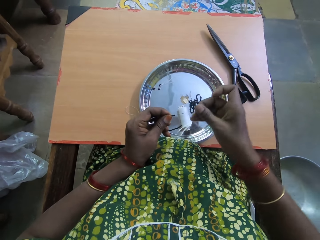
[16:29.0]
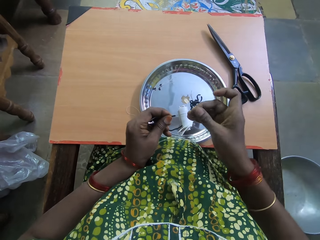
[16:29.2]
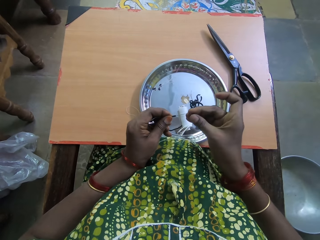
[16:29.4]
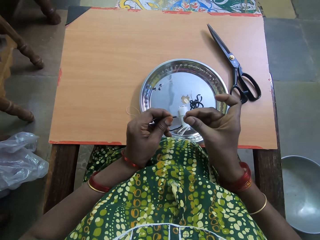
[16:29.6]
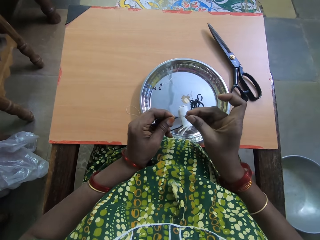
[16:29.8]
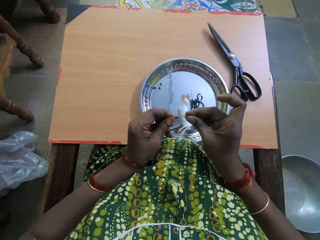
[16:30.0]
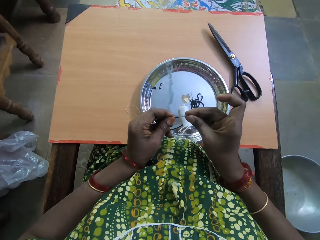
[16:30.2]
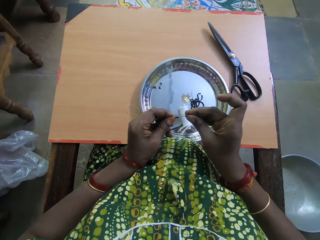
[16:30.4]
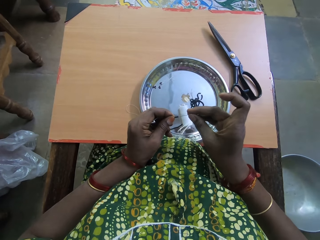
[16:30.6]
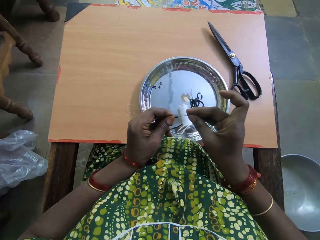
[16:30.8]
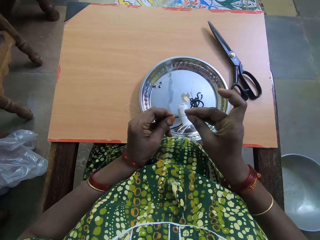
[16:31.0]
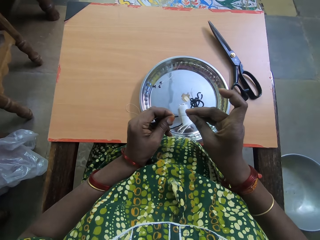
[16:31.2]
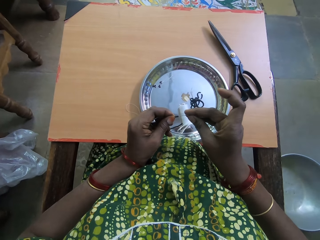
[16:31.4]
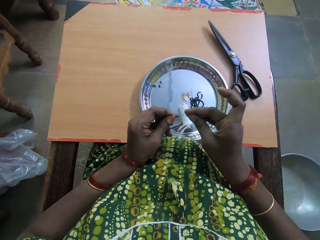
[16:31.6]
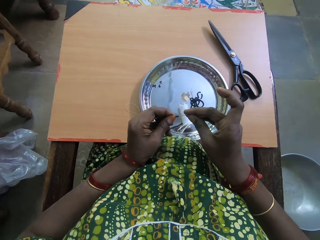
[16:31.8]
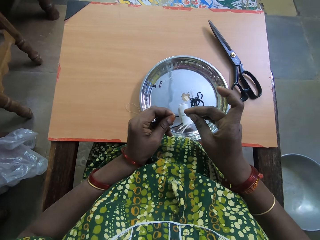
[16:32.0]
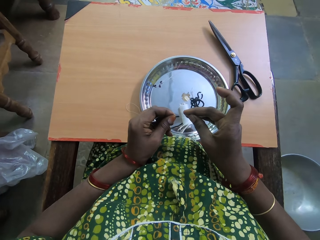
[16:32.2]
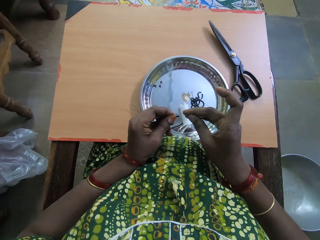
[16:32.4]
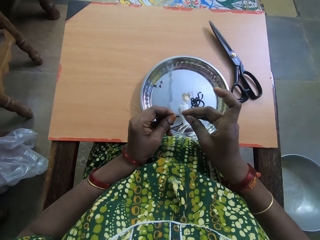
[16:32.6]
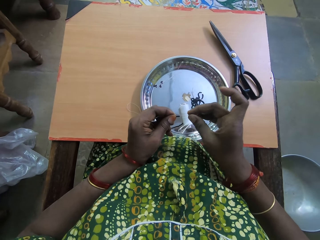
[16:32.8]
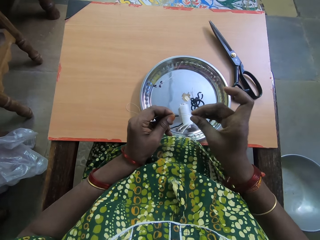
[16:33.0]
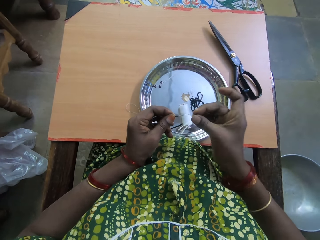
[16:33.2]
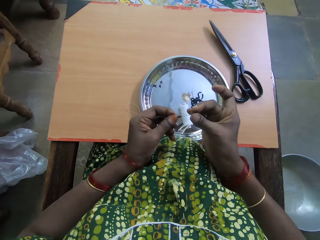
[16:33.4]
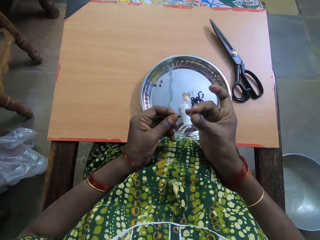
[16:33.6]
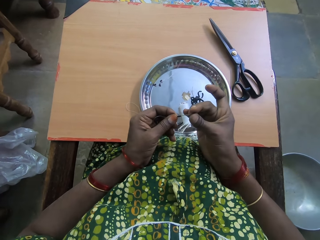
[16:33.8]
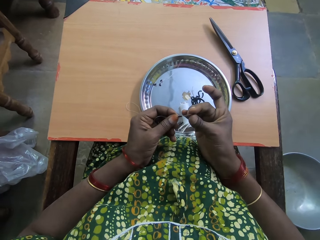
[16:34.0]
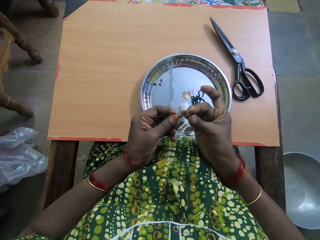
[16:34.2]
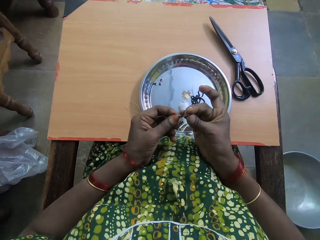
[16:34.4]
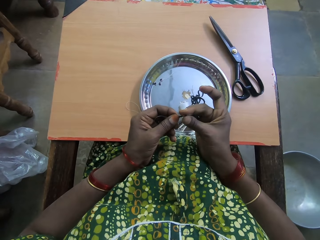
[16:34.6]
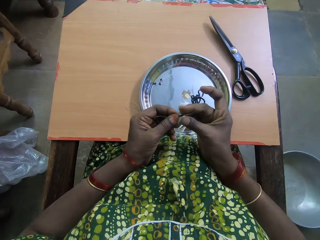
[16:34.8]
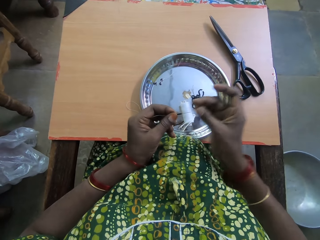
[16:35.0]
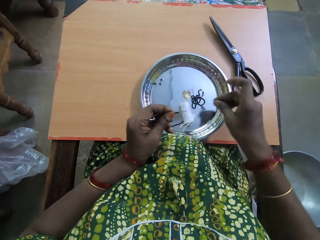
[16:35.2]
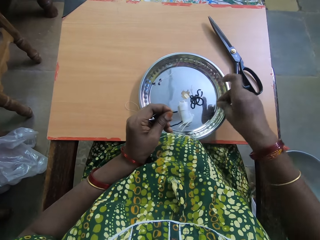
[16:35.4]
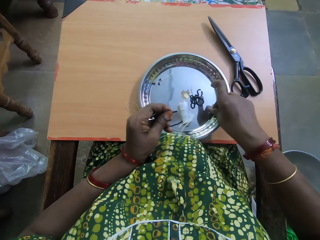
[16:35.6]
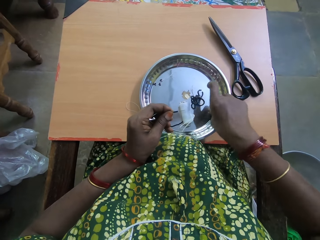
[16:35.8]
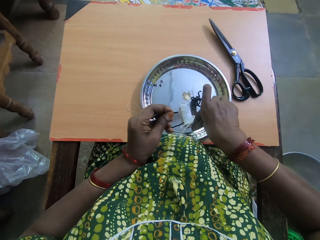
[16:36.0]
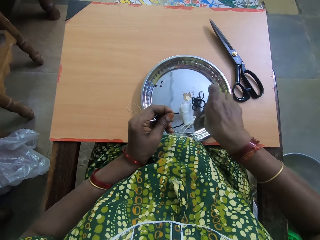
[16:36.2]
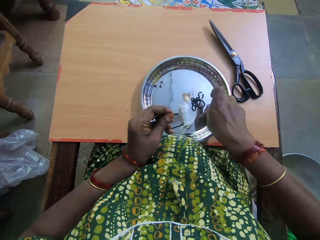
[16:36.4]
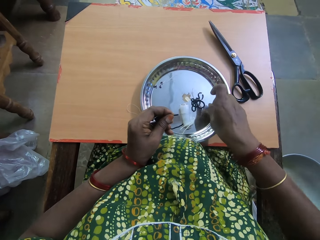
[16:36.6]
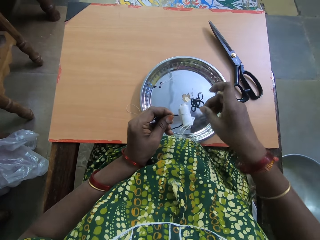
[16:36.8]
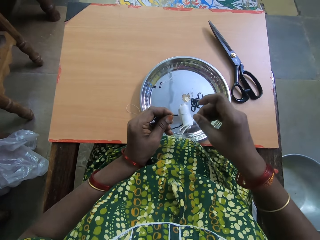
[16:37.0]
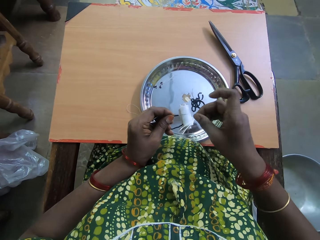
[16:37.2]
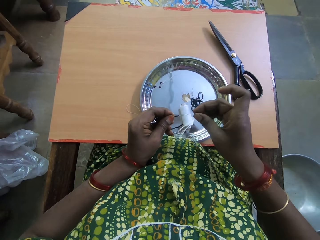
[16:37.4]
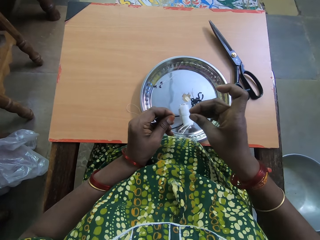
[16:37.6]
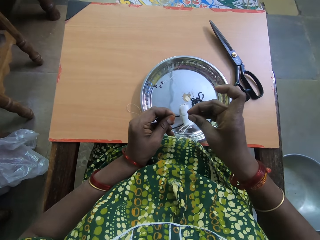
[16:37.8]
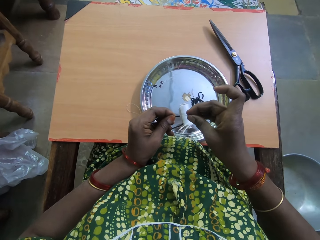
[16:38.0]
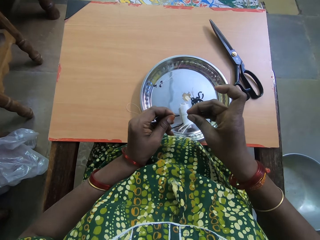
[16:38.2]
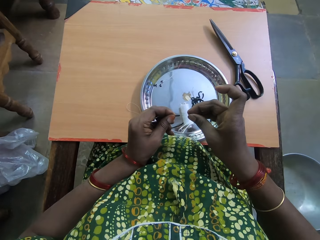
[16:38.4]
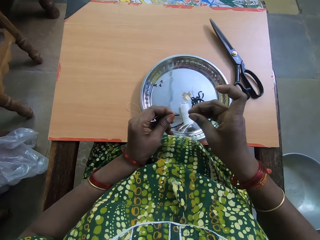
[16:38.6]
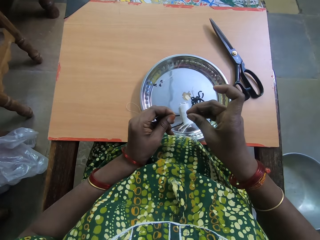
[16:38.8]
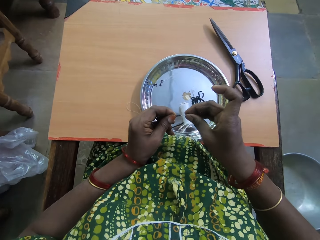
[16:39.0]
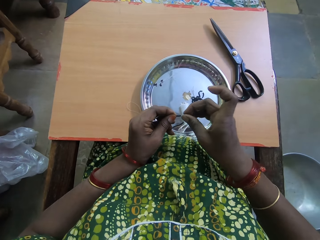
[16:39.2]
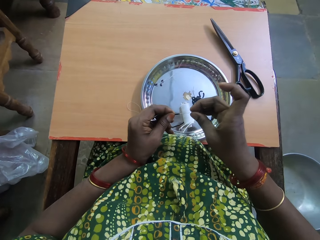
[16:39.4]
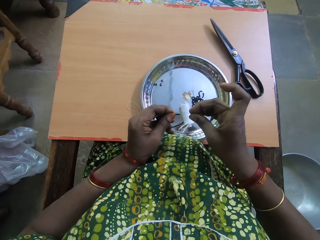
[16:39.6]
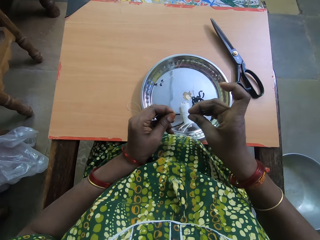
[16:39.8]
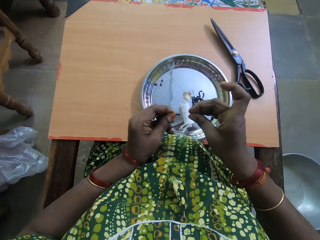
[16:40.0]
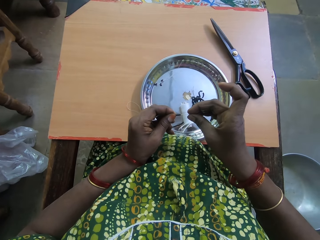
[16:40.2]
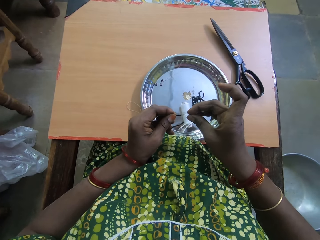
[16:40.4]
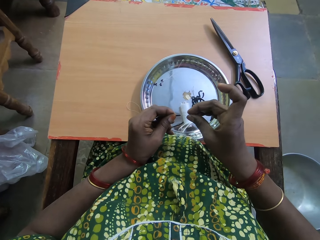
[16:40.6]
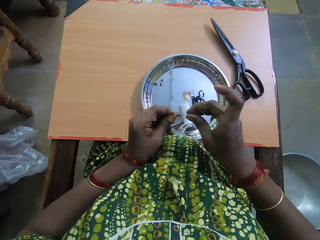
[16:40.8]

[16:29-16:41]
The camera wearer puts the bead in her right hand in a fishing line in her left hand. She picks a bead in the tray on the table with her right hand. She puts the bead in her right hand in the fishing line in her left hand.

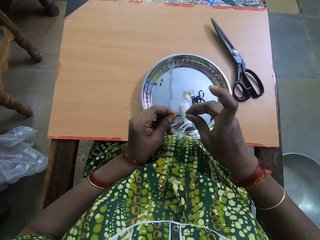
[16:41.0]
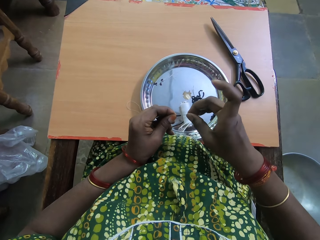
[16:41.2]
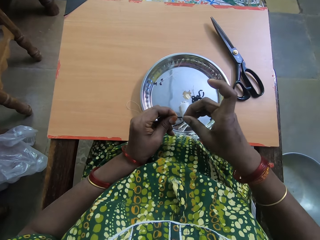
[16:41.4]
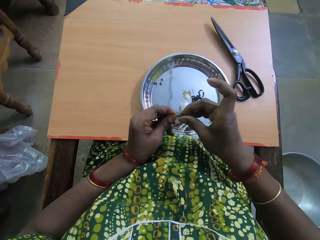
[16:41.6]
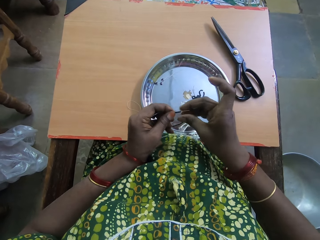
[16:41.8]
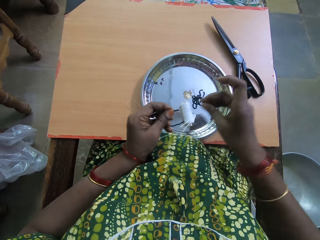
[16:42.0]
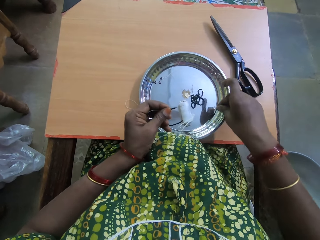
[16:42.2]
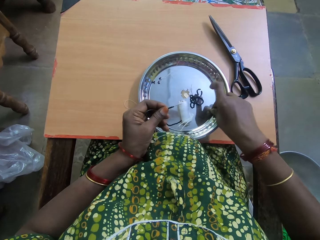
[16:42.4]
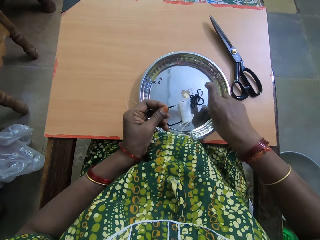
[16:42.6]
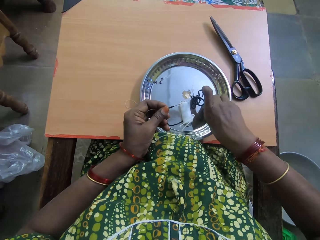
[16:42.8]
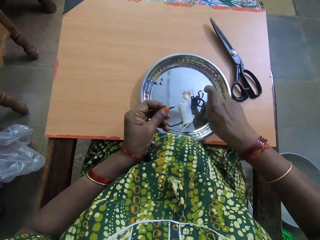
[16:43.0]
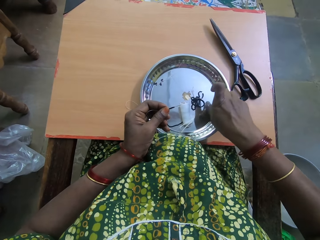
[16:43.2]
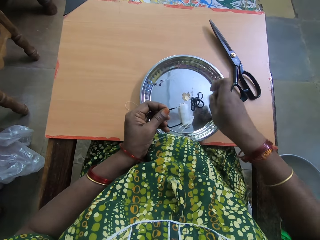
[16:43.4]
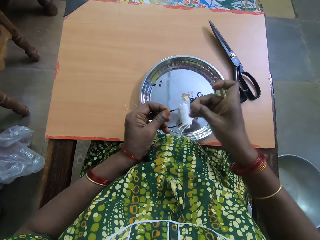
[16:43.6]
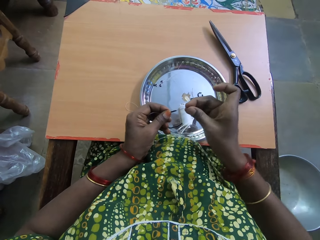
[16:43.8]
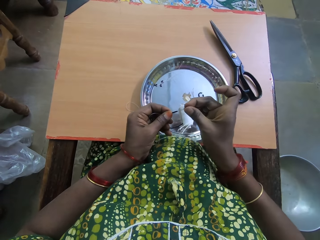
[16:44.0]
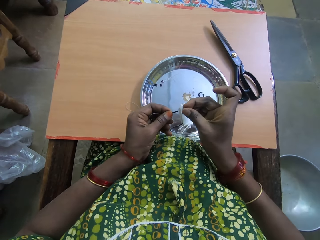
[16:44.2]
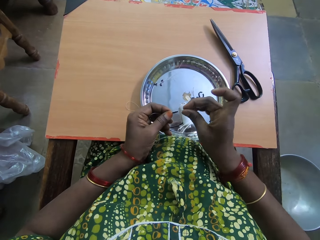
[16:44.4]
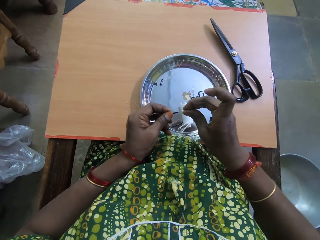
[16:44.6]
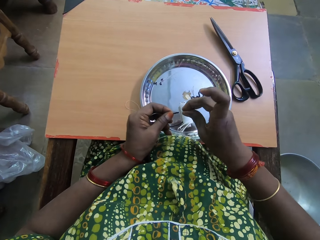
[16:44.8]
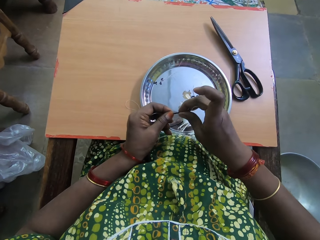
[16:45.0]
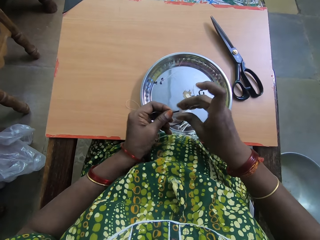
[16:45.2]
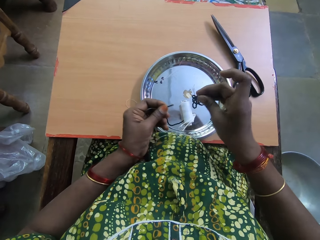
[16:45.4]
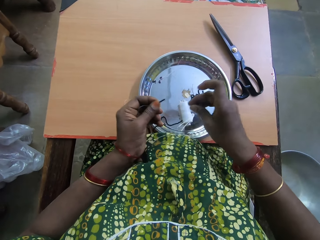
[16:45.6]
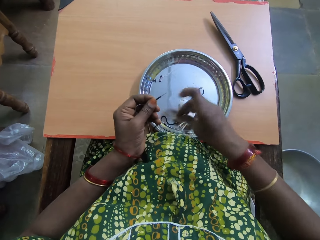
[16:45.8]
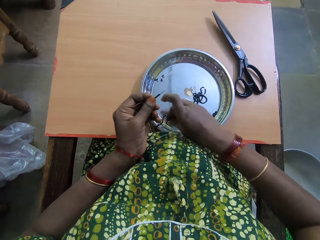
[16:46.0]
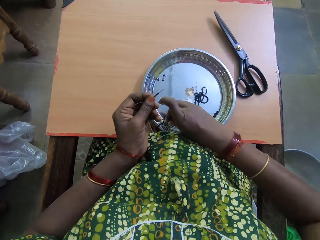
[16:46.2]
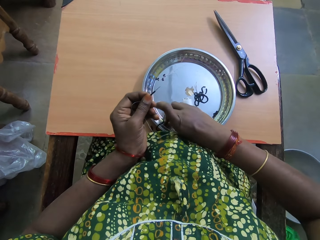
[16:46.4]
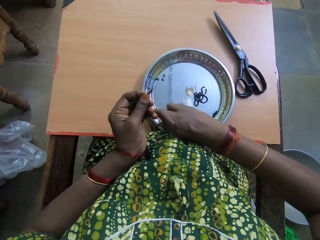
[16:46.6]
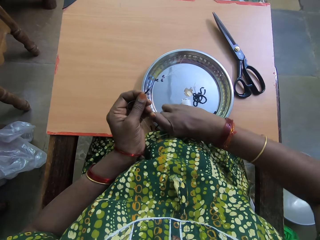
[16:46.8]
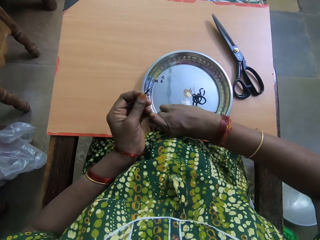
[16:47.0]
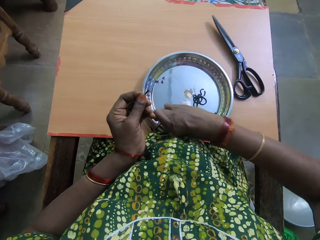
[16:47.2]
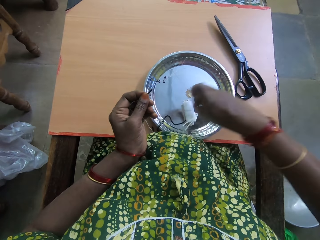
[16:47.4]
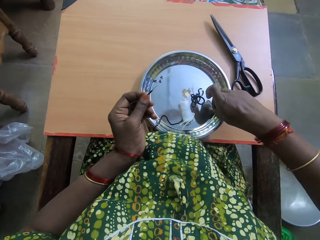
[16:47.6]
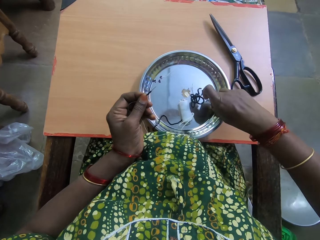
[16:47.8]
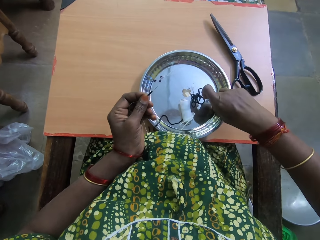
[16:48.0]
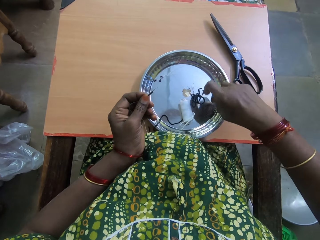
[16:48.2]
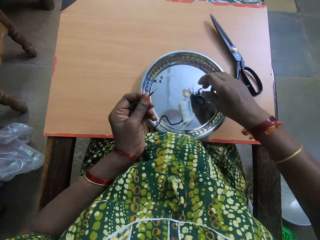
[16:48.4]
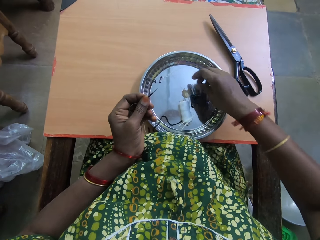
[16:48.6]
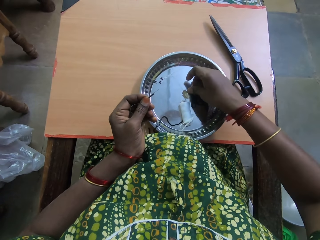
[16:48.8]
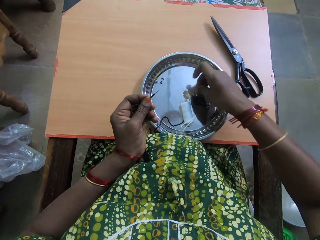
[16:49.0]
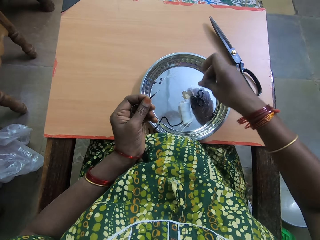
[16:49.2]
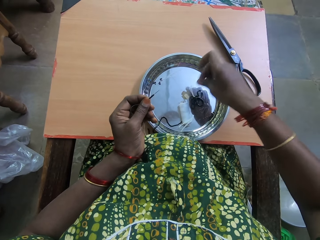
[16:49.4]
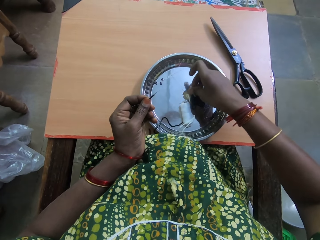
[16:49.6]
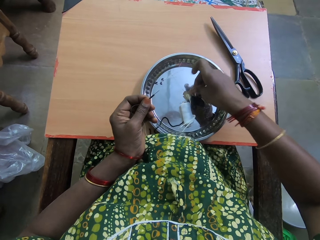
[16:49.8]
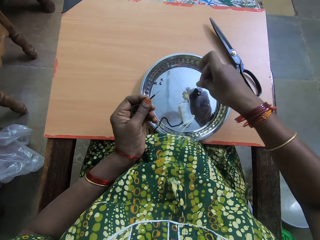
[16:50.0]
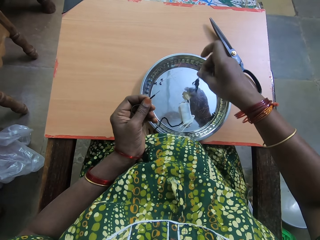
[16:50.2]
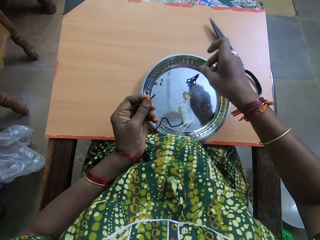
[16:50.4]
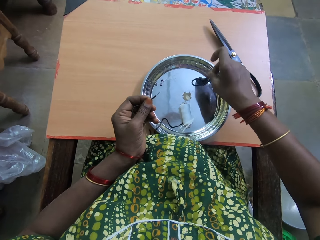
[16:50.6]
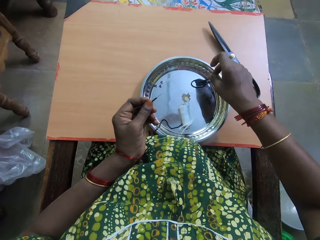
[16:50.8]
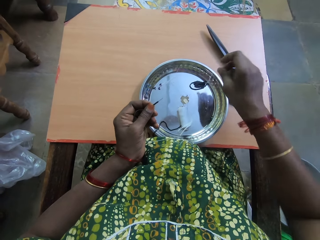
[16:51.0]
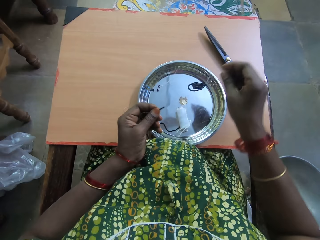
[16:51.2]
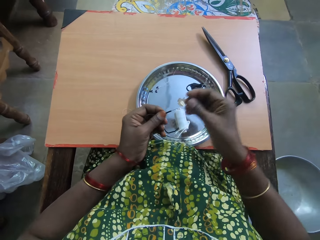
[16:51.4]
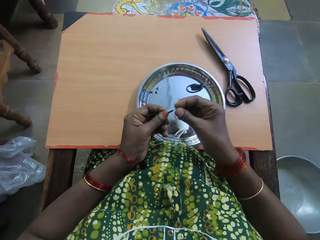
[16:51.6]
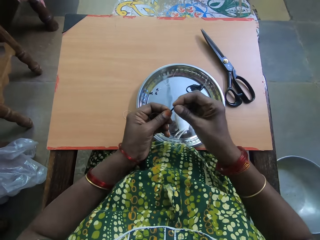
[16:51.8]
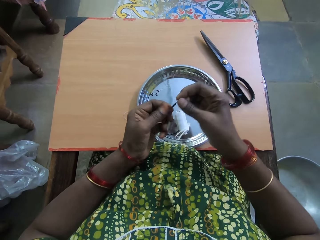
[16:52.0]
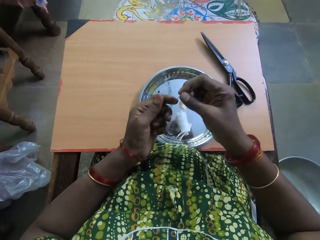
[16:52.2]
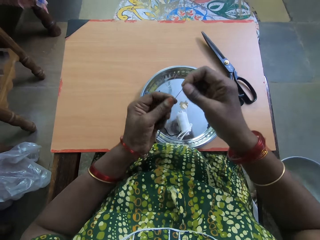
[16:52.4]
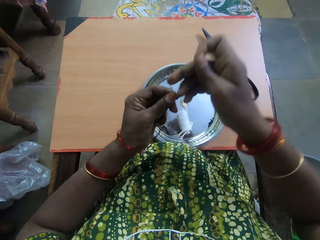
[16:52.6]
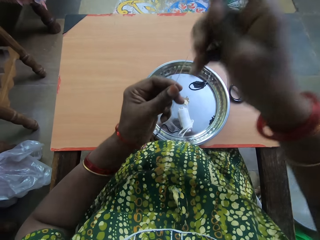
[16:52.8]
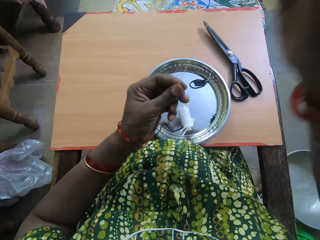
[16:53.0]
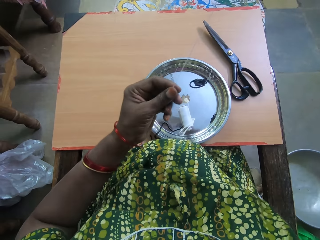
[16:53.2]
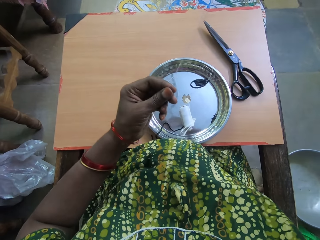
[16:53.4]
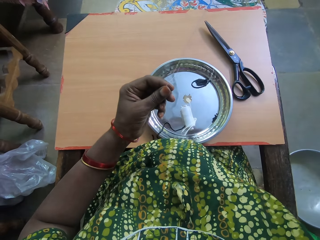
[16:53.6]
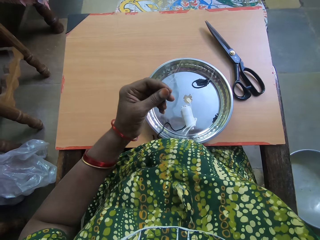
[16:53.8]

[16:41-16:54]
The camera wearer picks a bead in the tray or plate on the table with her right hand. She puts the bead in her right hand in a fishing line in her left hand. She picks a bead from the plate. She moves a bead in the tray on the table with her right hand. She picks a bead from the plate. She moves the fishing line in the tray with her right hand. She moves some beads in the plate. She passes the fishing line in her left hand to her right hand. She moves the inserted beads on the fishing line with her left hand.
